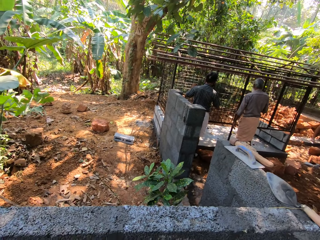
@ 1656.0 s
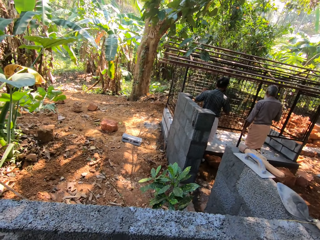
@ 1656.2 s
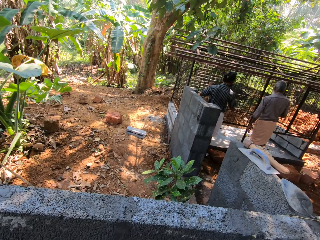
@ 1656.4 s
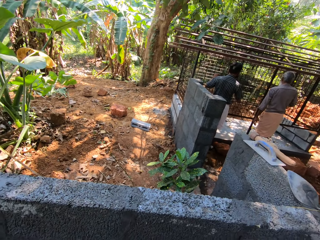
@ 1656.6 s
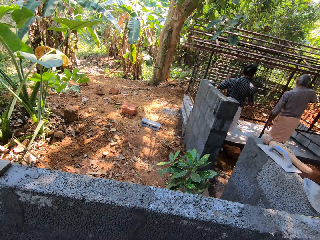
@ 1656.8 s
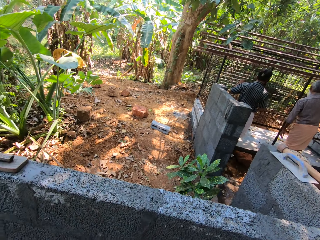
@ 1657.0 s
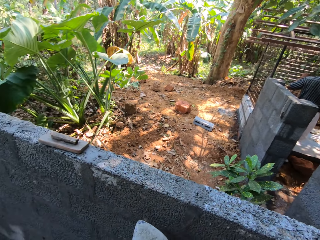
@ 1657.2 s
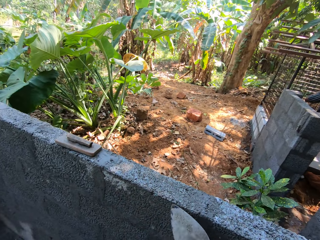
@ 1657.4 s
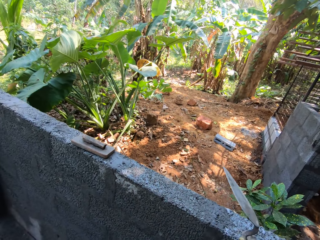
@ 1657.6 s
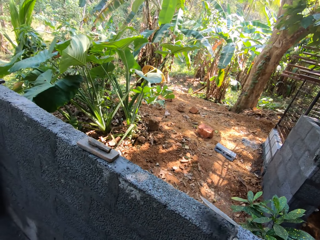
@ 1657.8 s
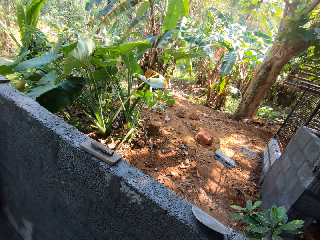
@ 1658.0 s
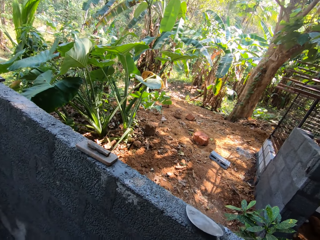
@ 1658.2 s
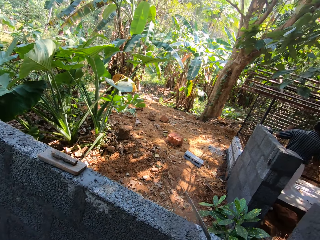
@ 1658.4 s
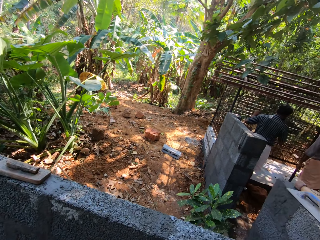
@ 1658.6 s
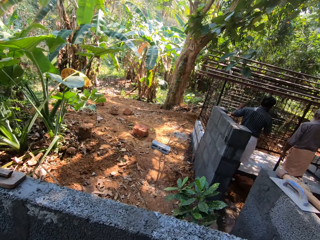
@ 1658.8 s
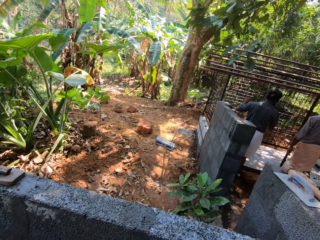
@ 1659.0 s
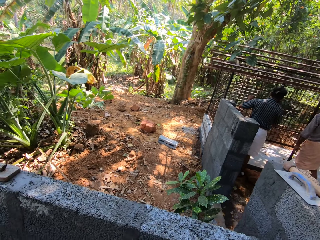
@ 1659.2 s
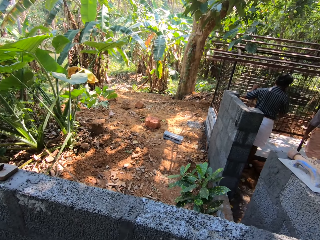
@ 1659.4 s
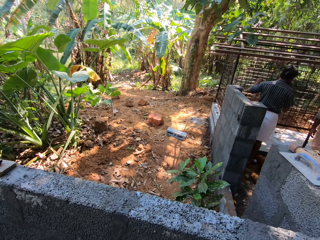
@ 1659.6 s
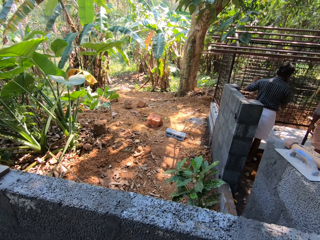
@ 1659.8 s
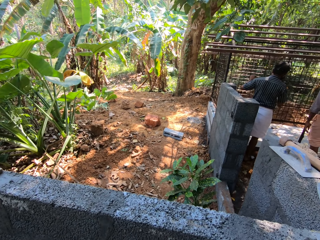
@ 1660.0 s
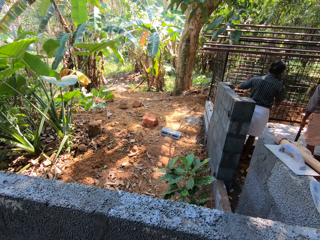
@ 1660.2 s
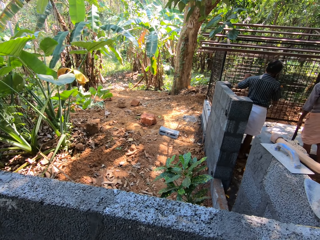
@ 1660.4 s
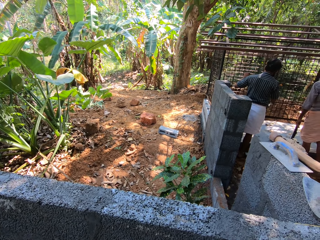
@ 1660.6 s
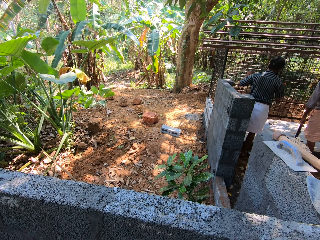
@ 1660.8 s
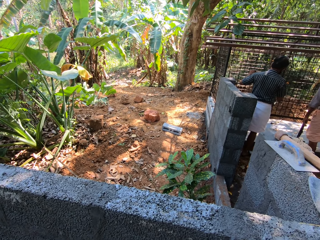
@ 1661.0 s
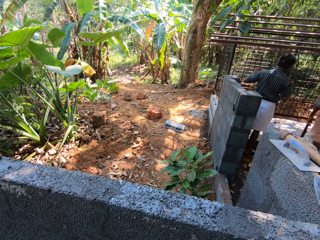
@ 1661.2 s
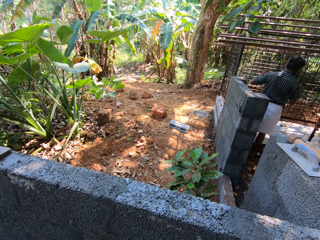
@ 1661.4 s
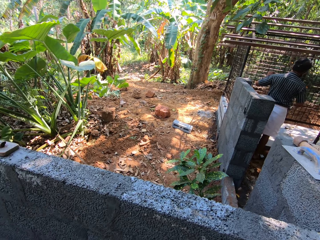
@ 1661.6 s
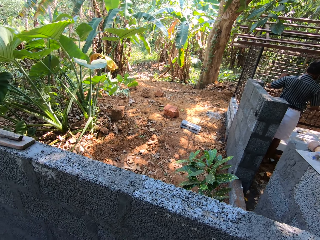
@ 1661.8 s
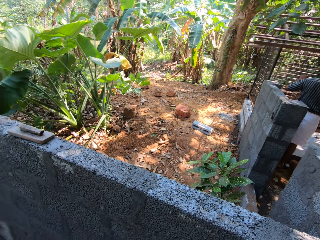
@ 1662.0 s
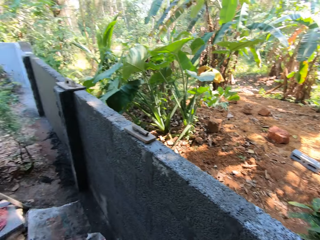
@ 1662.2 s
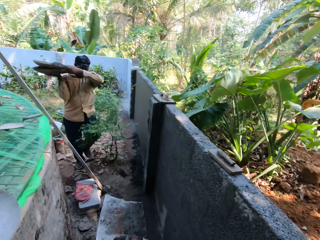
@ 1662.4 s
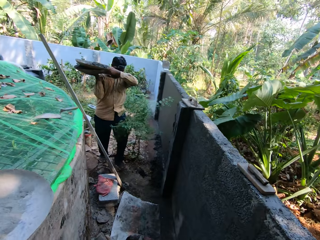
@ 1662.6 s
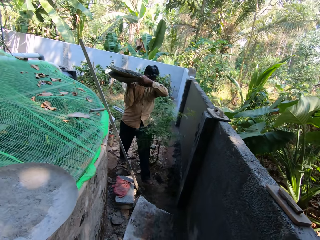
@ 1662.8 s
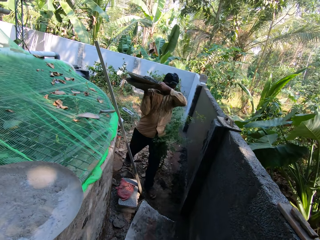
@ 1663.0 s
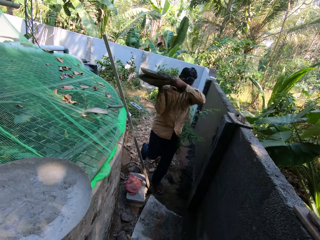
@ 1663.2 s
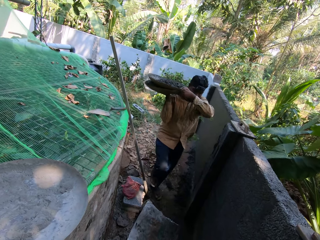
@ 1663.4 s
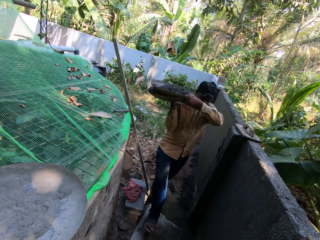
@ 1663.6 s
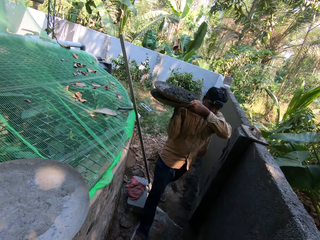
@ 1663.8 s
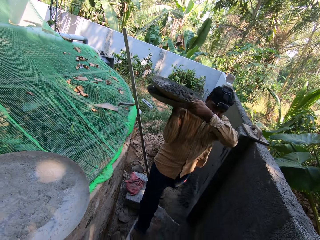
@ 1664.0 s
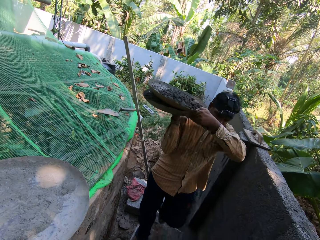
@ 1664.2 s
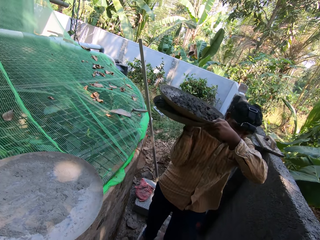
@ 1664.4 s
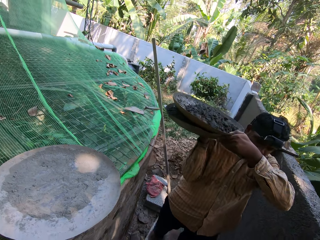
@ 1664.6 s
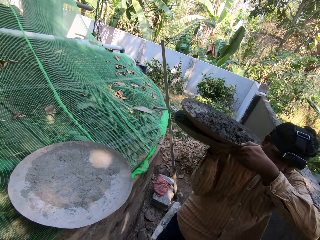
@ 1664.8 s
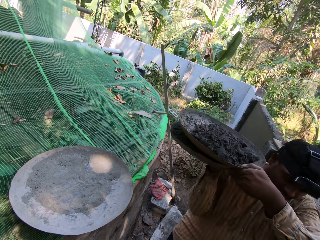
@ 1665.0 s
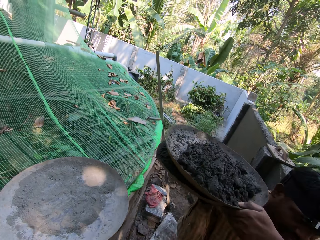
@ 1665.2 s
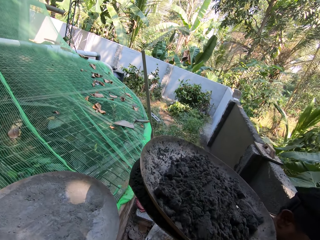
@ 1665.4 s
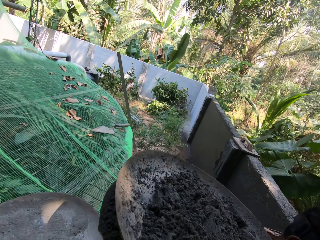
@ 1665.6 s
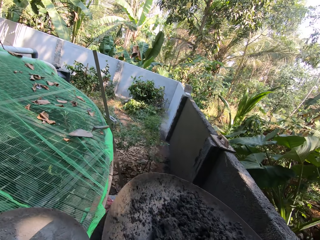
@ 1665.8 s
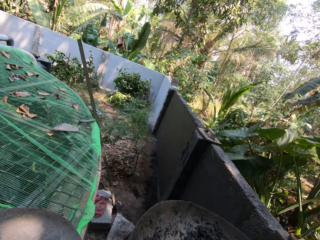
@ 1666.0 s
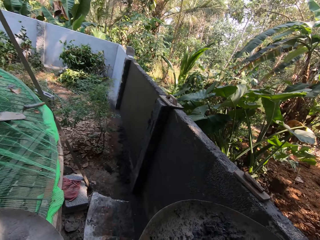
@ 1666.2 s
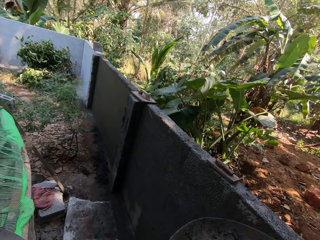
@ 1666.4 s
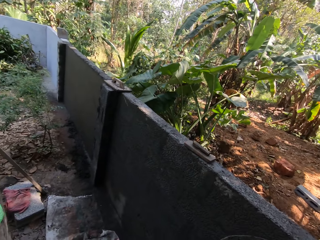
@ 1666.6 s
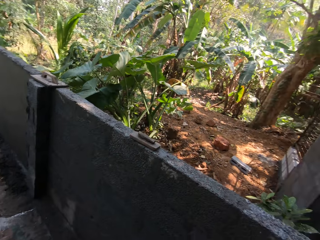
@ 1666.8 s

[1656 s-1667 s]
The camera wearer hits the wall with the hand trowel in his right hand. The man carries a head pan with both hands. The camera wearer looks at the man.

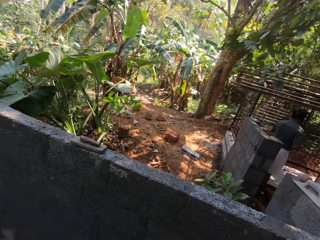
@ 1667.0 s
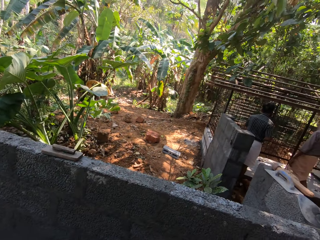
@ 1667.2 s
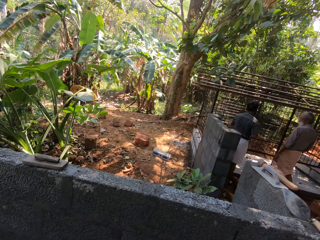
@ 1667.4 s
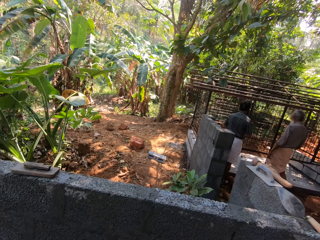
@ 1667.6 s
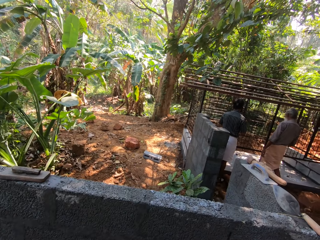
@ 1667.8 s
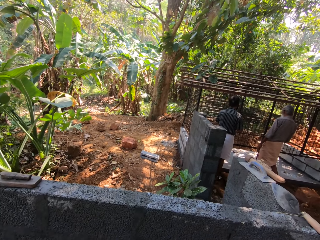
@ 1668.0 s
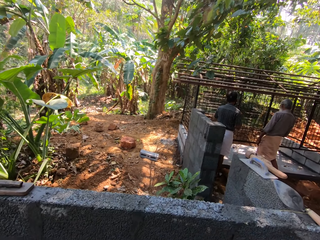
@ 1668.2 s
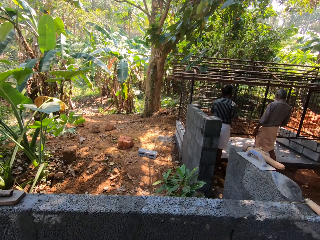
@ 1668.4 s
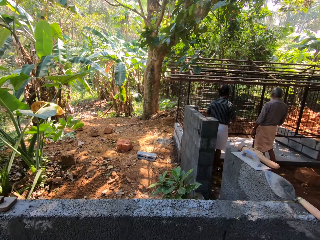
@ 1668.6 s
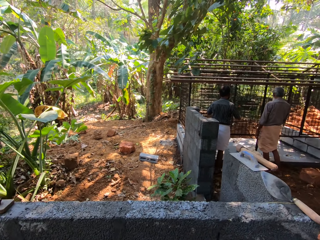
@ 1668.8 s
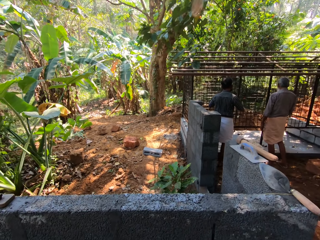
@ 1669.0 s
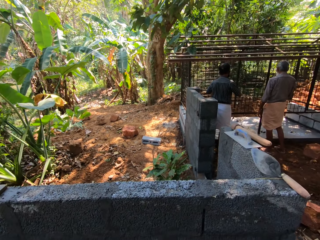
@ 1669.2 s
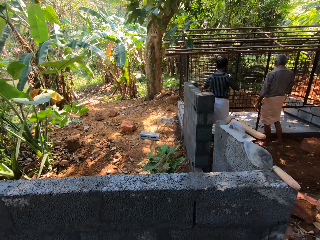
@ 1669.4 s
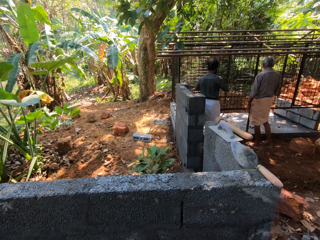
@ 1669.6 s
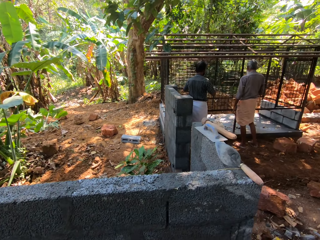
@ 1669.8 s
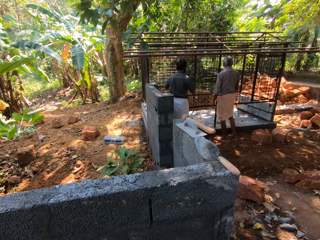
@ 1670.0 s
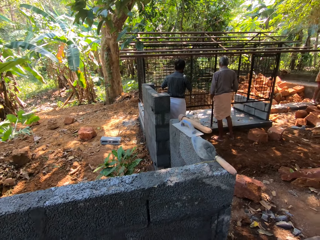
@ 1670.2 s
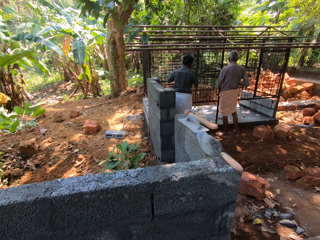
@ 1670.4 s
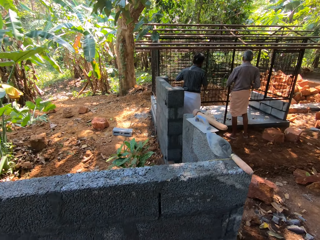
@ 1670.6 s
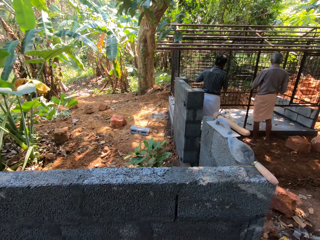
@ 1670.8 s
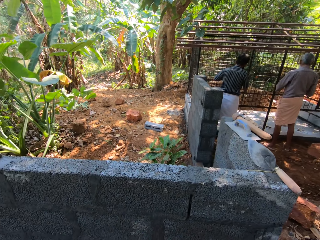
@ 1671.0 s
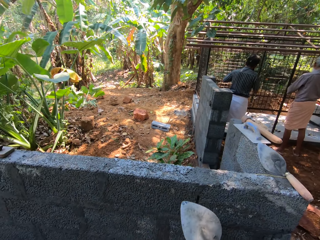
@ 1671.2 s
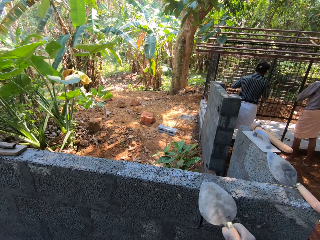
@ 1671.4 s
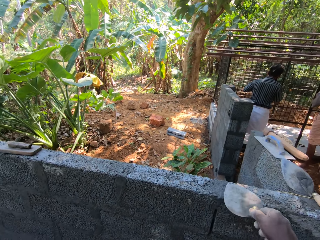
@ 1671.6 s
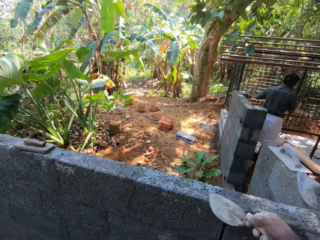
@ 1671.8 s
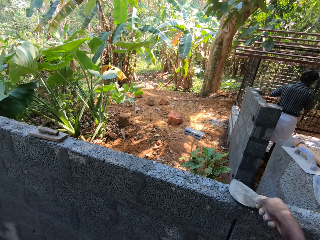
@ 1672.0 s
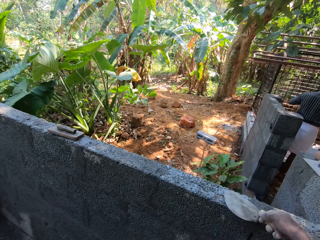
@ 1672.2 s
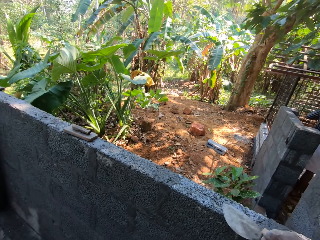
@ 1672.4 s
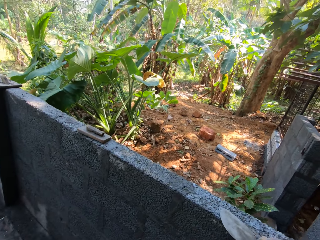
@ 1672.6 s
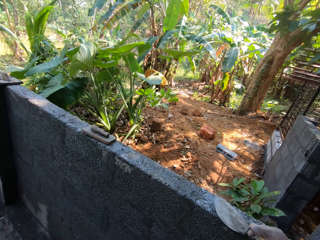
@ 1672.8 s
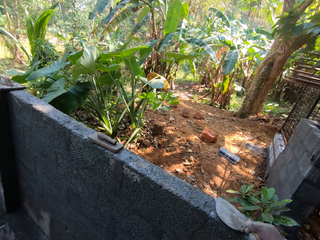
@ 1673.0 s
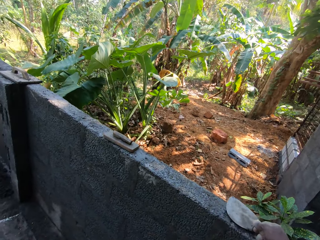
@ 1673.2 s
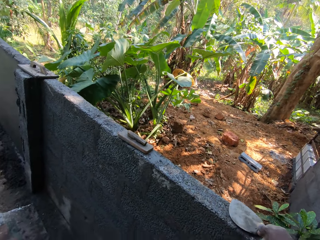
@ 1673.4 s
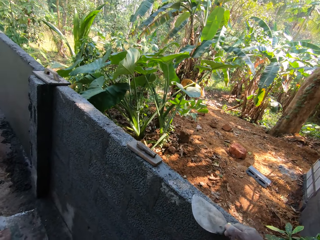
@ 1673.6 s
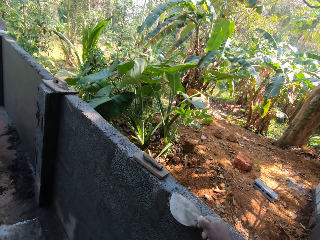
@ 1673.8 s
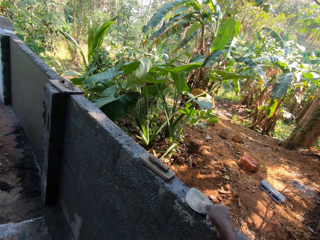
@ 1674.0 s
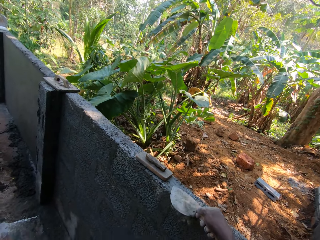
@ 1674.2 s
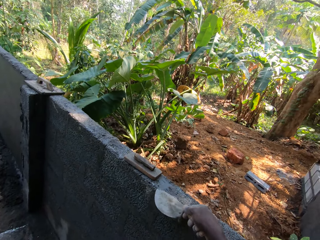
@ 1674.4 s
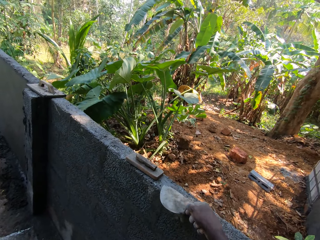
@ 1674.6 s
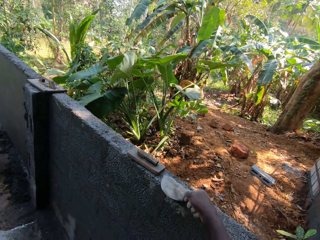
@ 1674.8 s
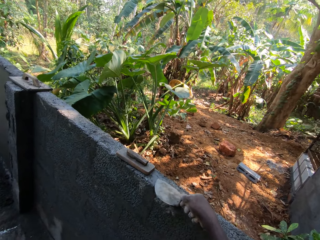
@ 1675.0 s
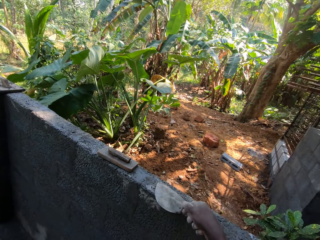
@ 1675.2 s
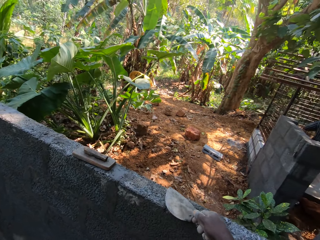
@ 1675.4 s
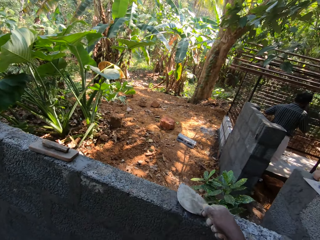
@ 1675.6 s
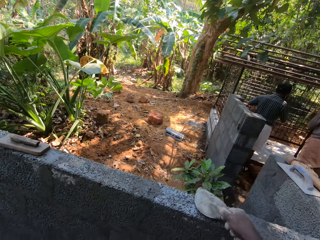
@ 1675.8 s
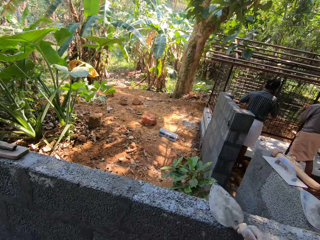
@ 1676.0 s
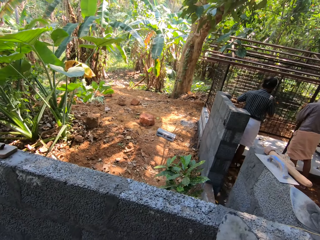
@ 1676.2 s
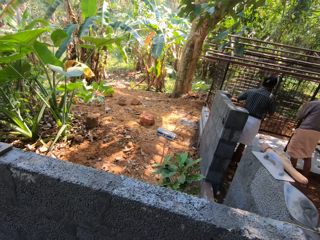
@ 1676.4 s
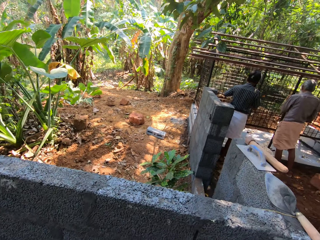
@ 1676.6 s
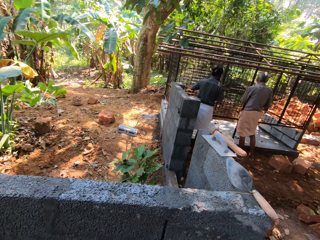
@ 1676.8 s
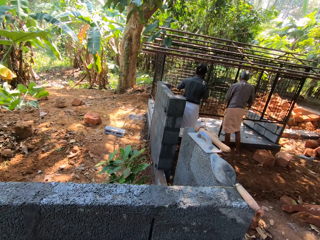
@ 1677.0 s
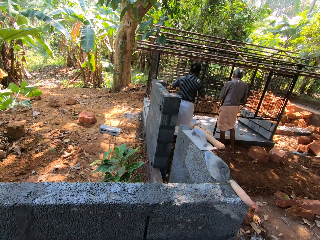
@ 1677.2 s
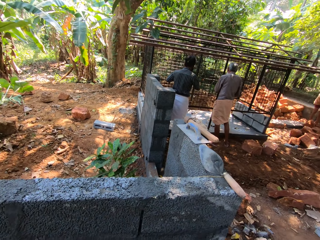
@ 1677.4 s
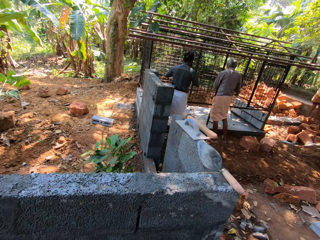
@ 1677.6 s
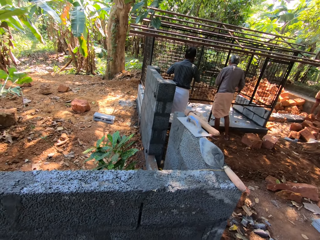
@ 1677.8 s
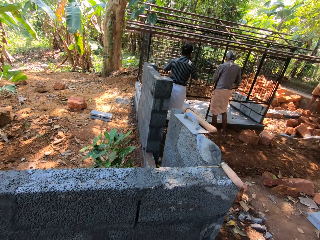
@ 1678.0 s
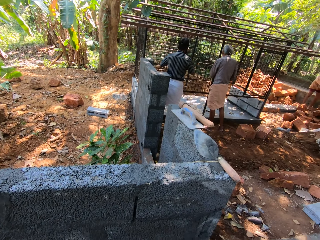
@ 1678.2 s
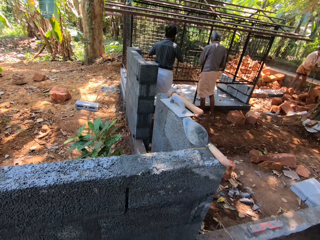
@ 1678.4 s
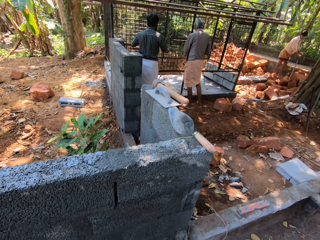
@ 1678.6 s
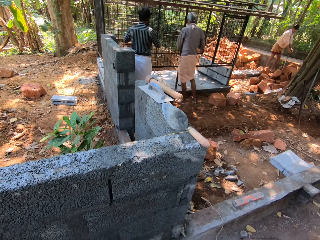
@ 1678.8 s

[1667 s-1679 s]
The camera wearer looks around. He smoothens the wall with the hand trowel in his right hand.
